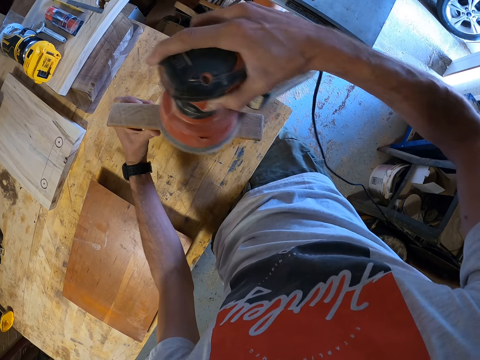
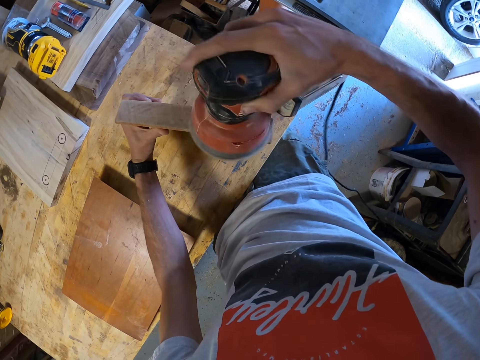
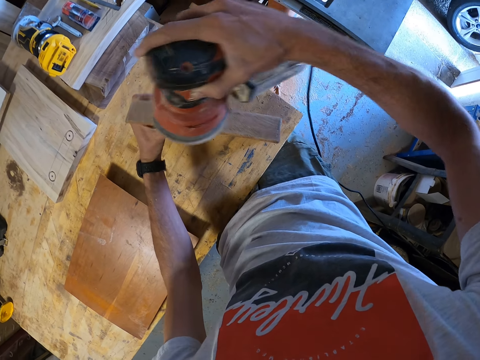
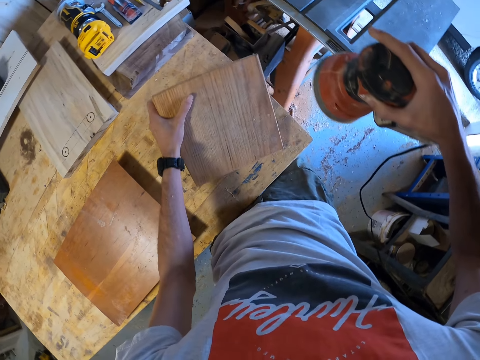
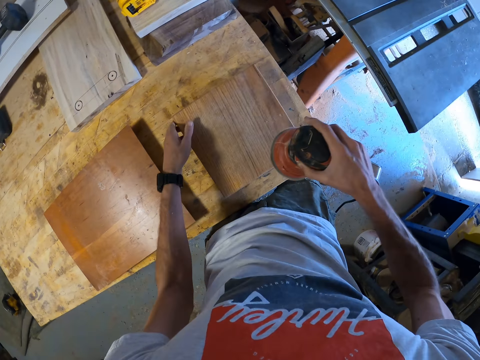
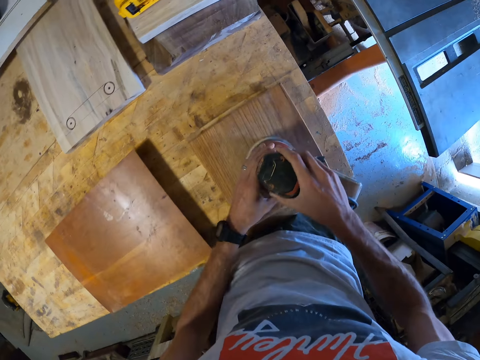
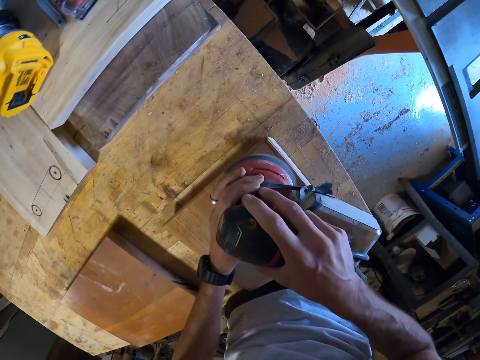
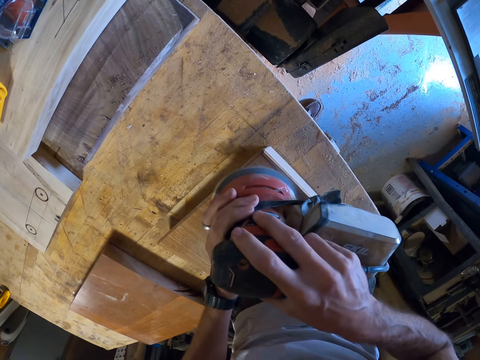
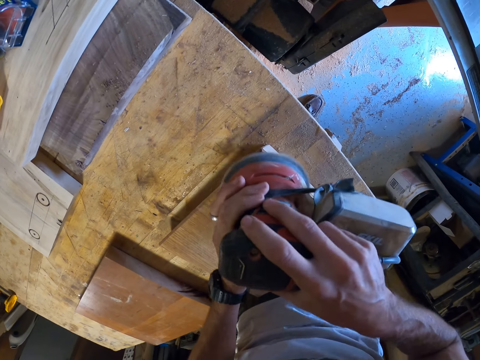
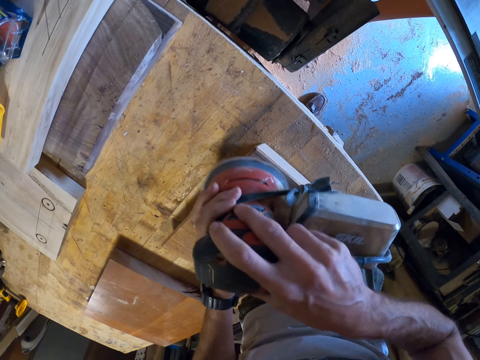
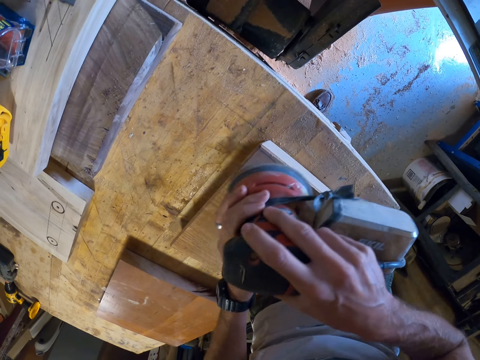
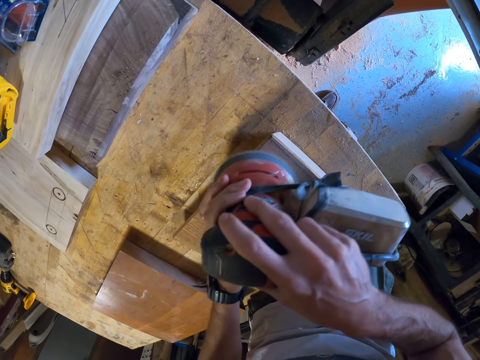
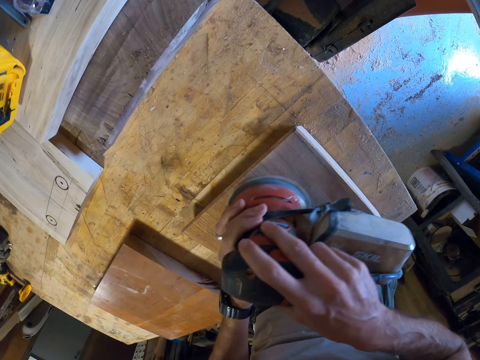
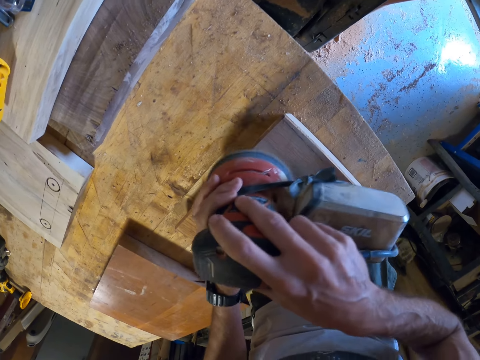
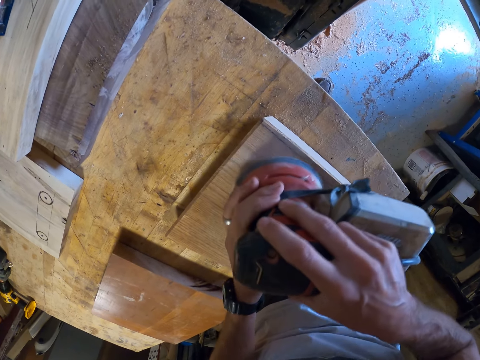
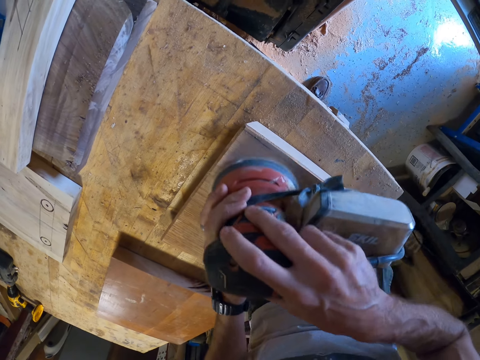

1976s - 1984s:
The camera wearer lays the wood down. He turns the wood plank onto another side with his left hand. He holds the electric planer with both hands and sands the side with the face up with the electric planer.

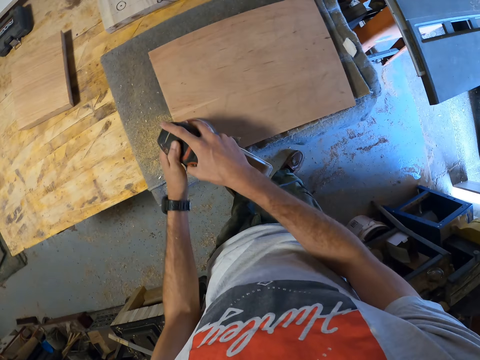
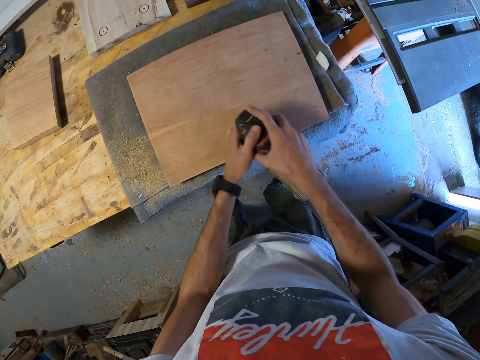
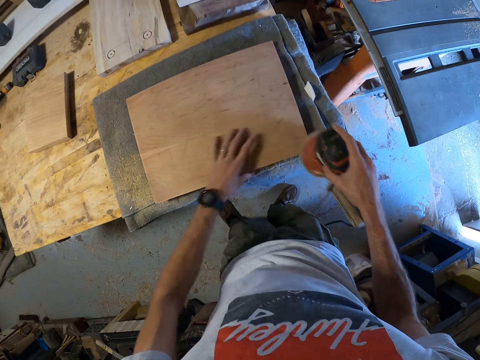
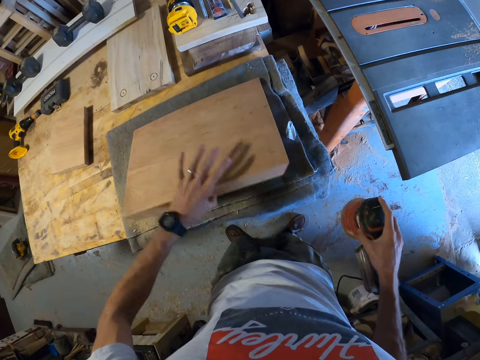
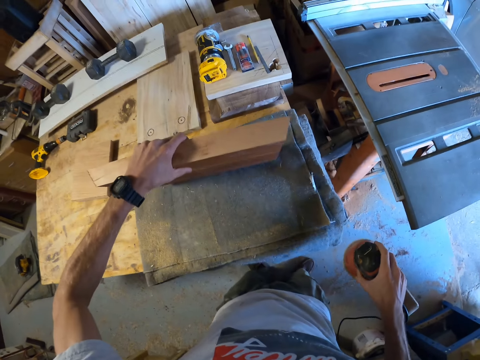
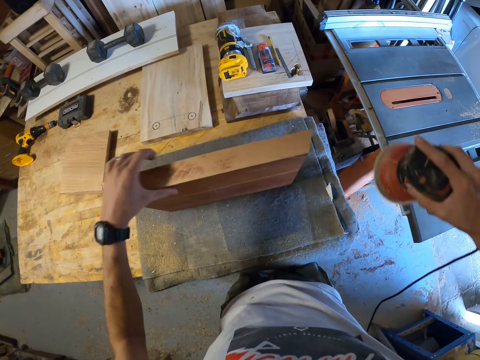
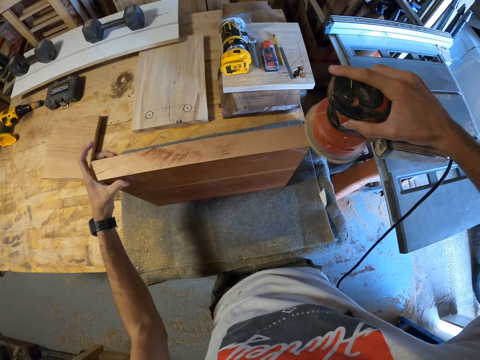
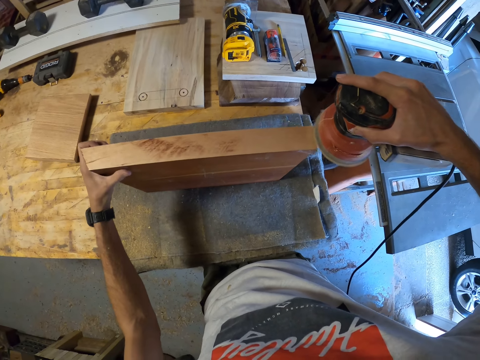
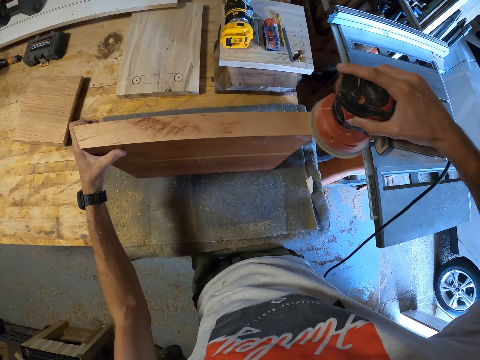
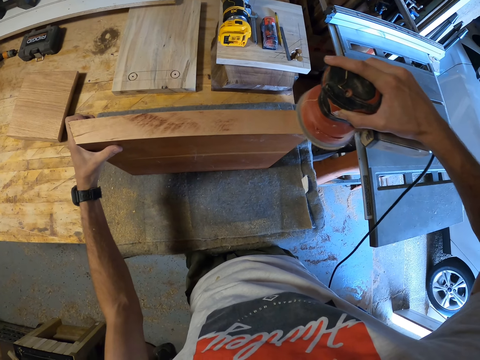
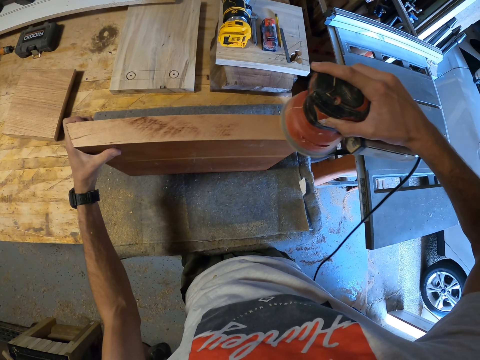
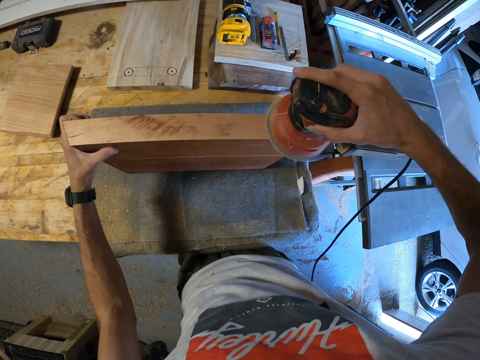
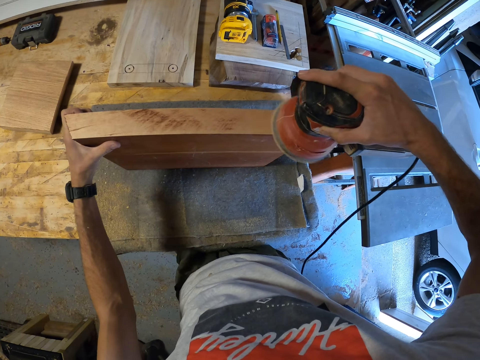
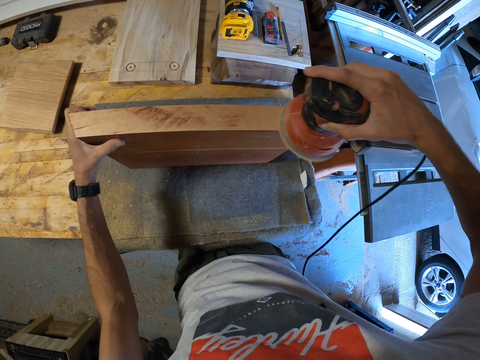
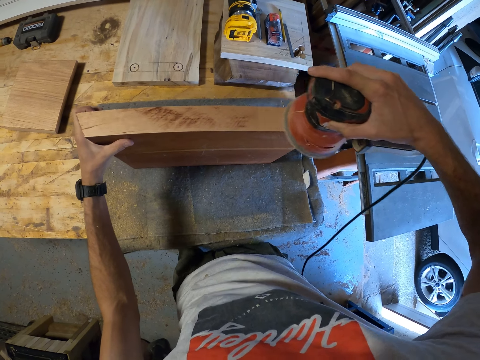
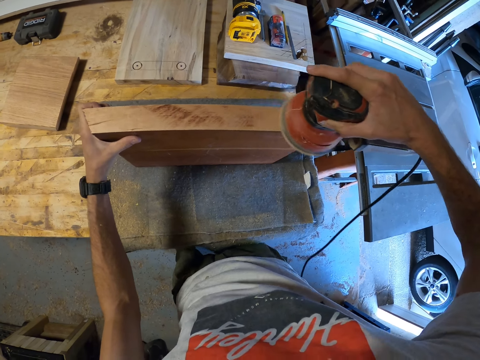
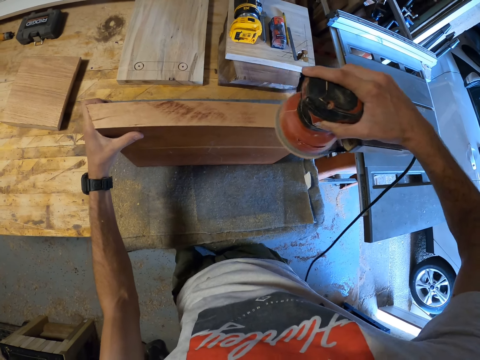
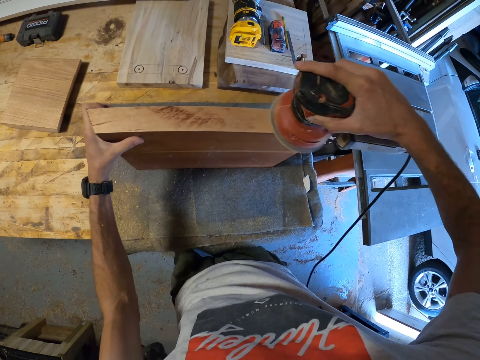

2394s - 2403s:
The camera wearer turns the wood plank onto another side with his left hand. He picks up the wood. He sands the side of the wood plank with the face up with the electric planer.

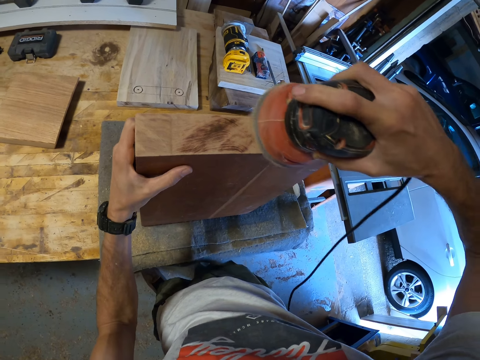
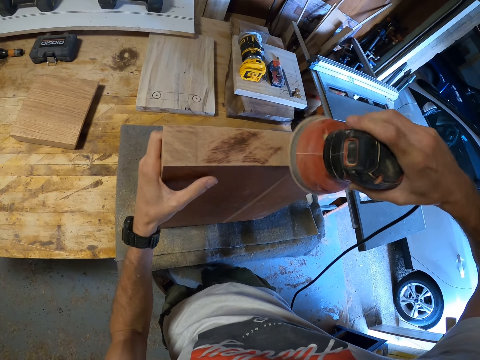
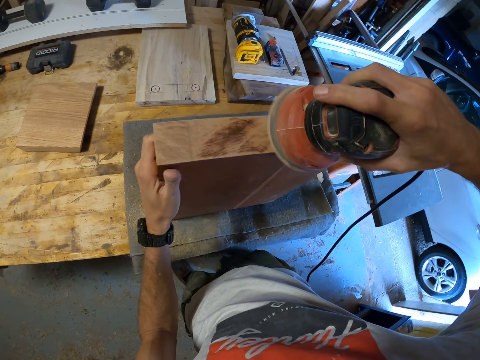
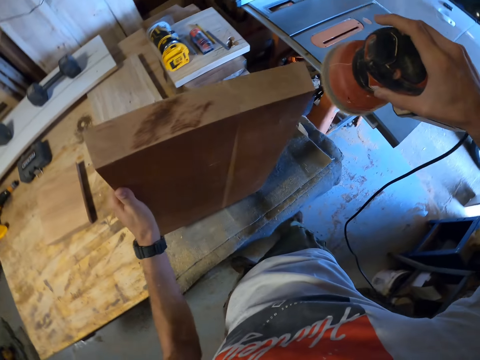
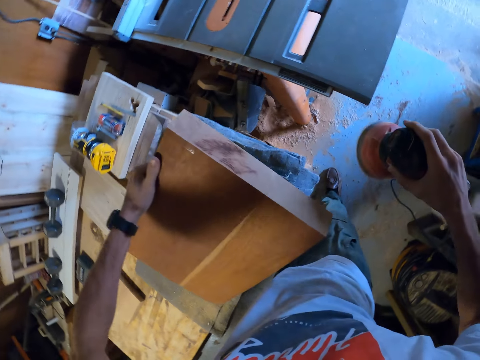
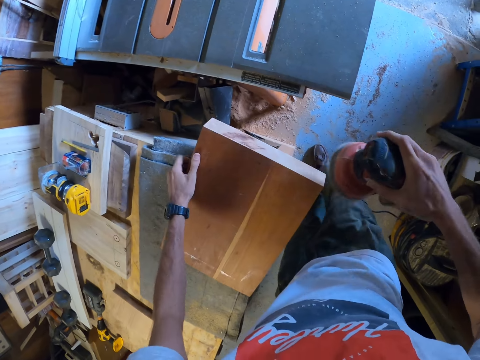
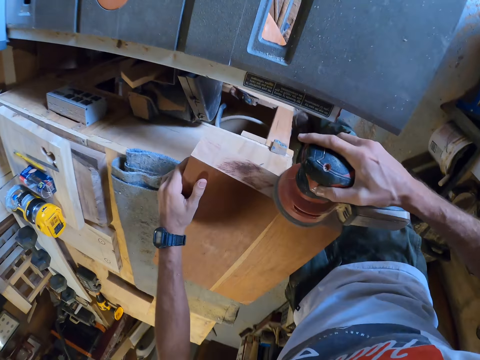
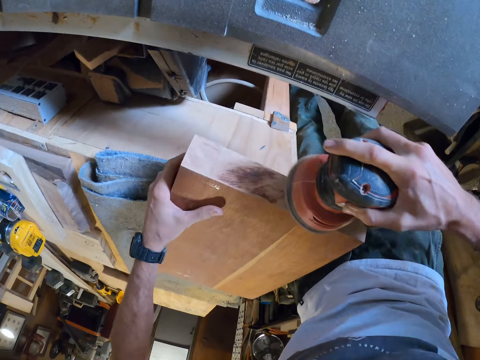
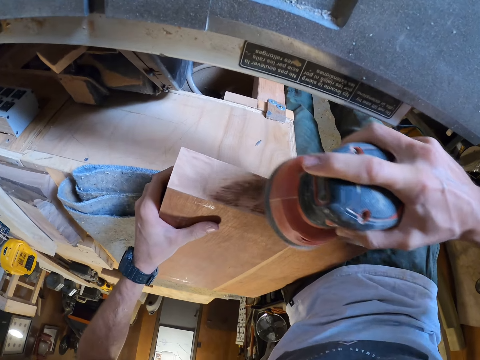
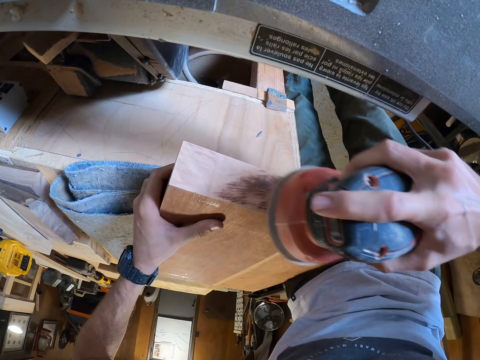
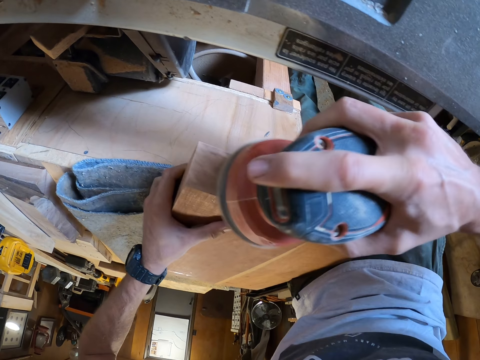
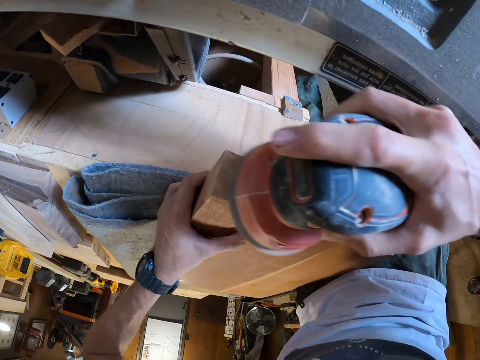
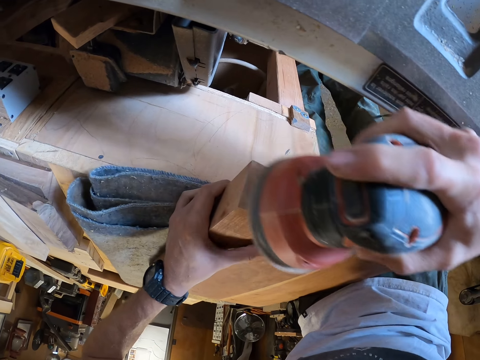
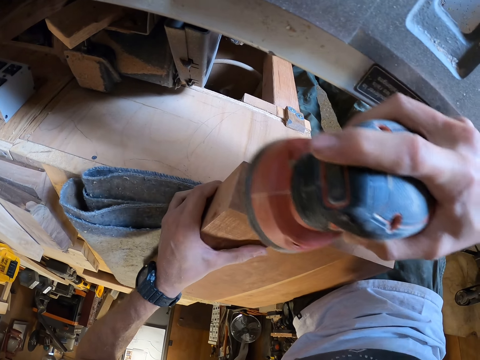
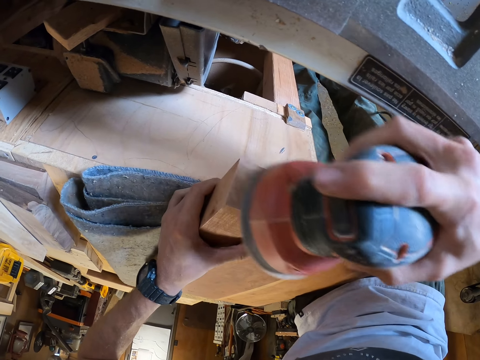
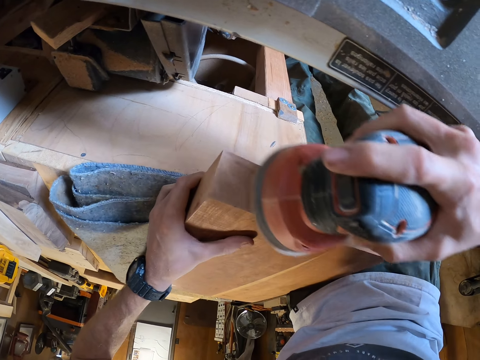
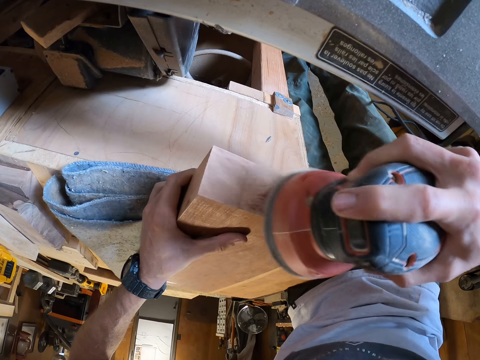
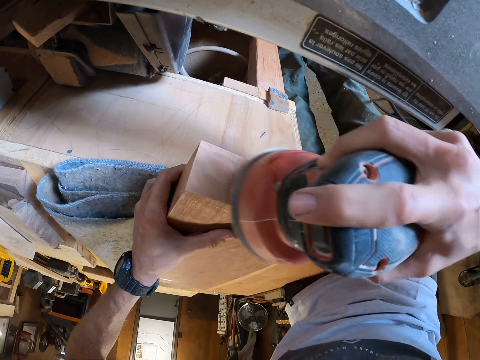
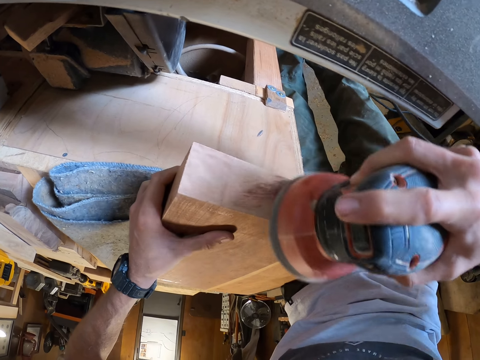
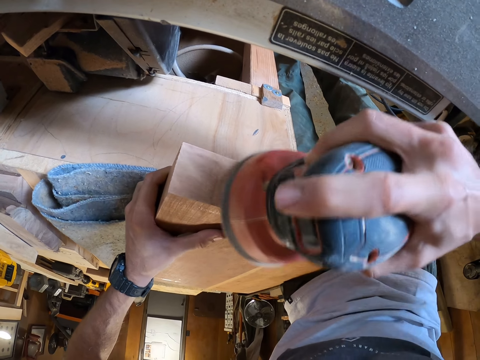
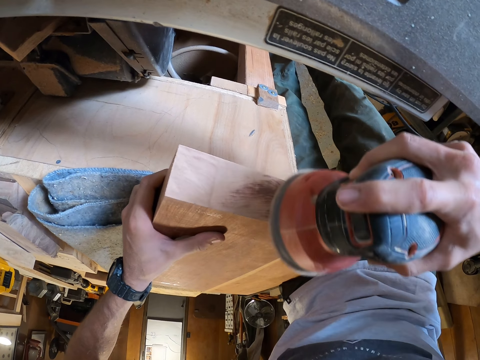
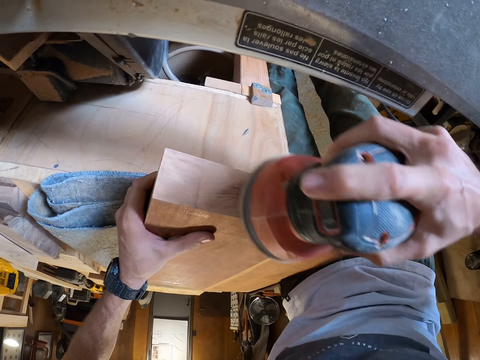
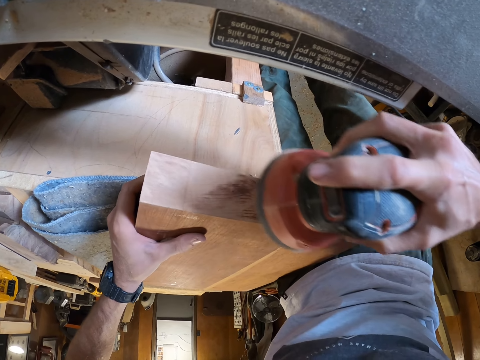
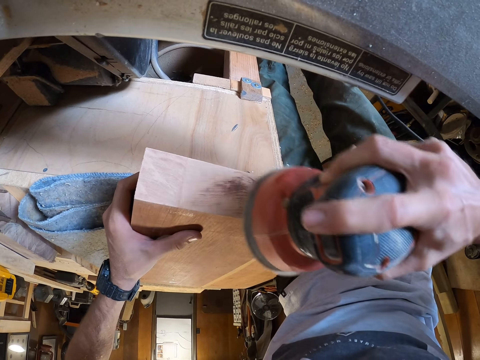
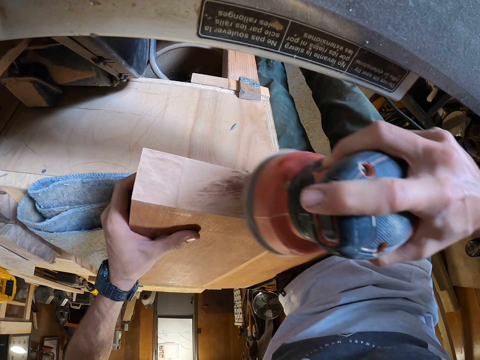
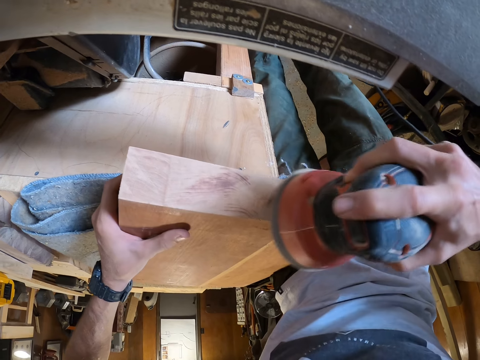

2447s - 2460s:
The camera wearer turns the wood plank onto another side with his left hand. He places the block of wood on the worktable. He sands the same side of the wood plank with the electric sander.
